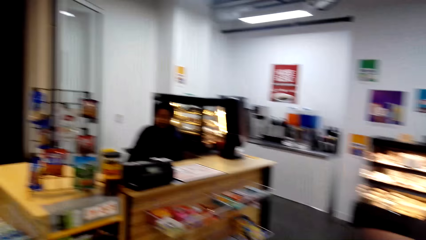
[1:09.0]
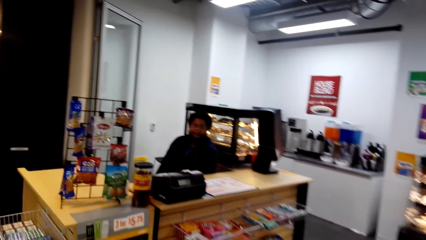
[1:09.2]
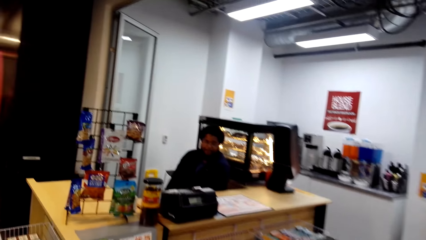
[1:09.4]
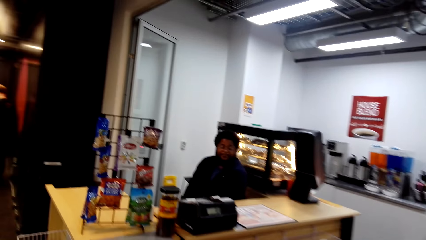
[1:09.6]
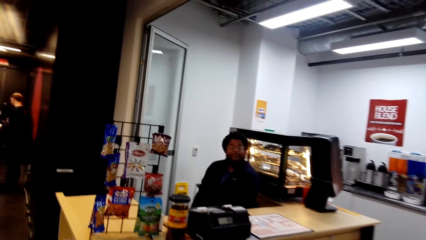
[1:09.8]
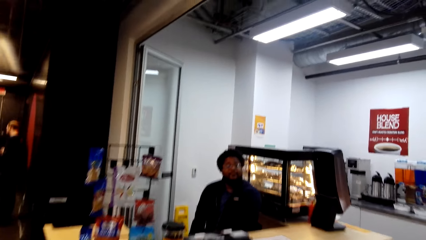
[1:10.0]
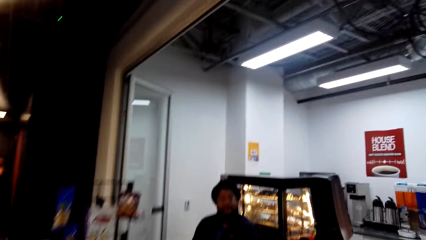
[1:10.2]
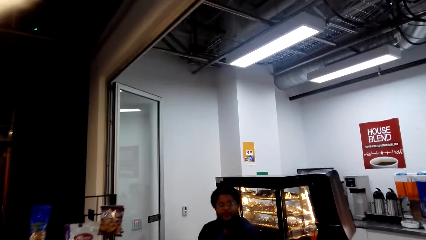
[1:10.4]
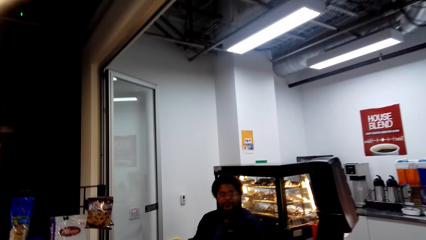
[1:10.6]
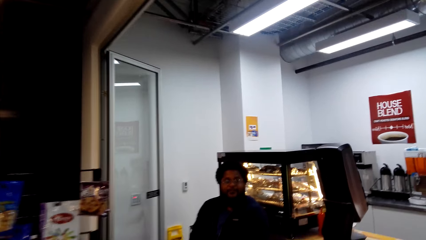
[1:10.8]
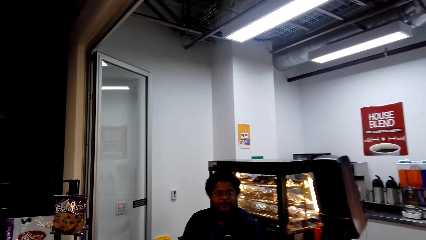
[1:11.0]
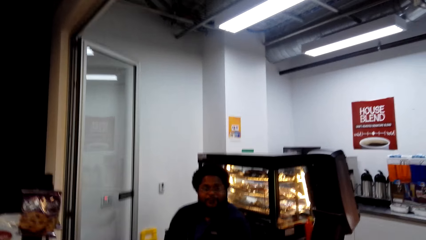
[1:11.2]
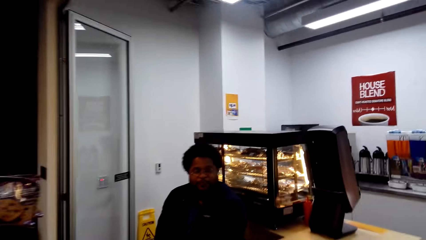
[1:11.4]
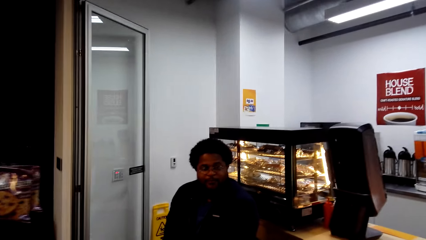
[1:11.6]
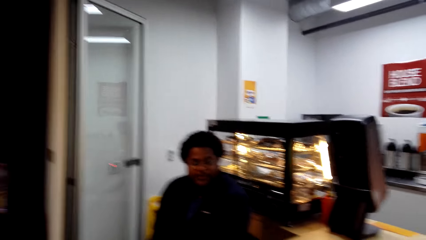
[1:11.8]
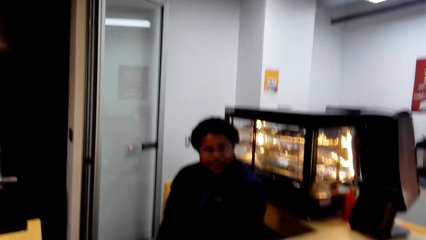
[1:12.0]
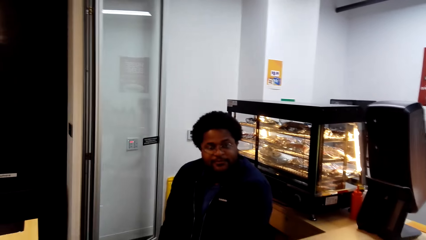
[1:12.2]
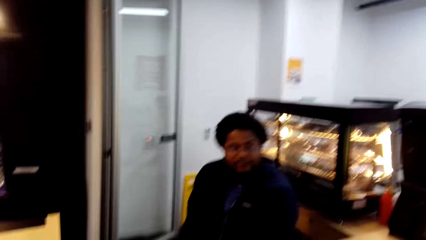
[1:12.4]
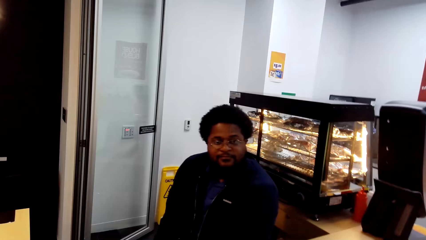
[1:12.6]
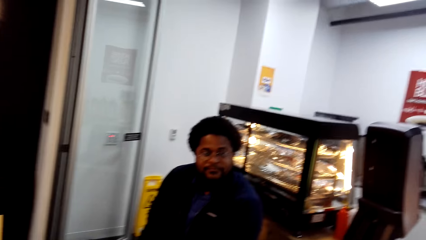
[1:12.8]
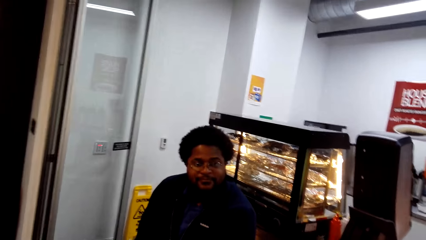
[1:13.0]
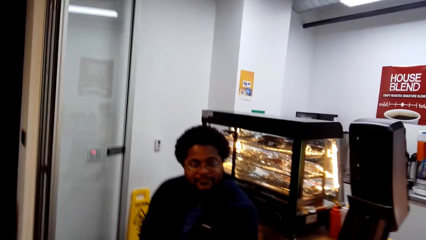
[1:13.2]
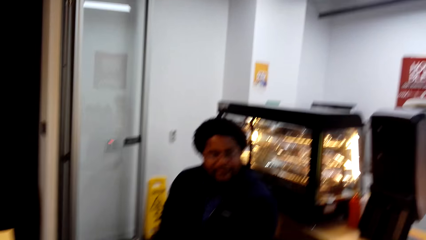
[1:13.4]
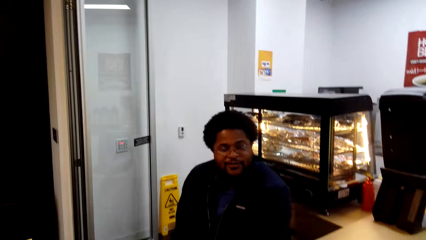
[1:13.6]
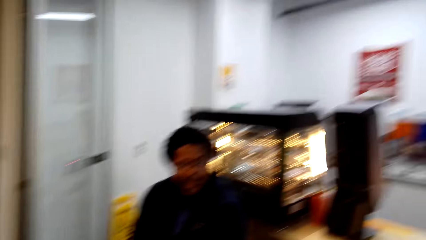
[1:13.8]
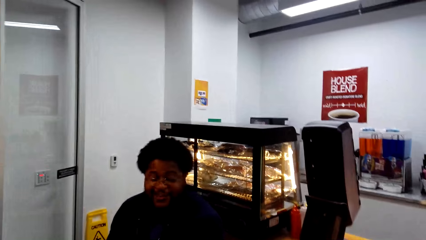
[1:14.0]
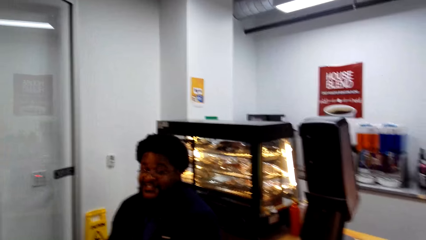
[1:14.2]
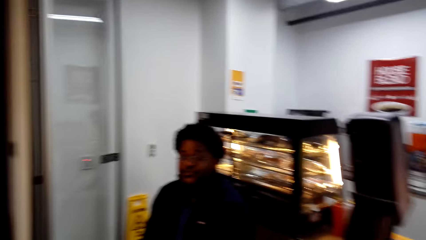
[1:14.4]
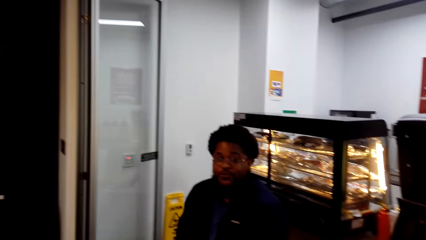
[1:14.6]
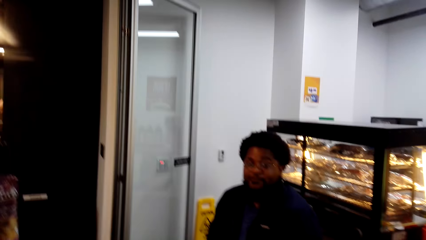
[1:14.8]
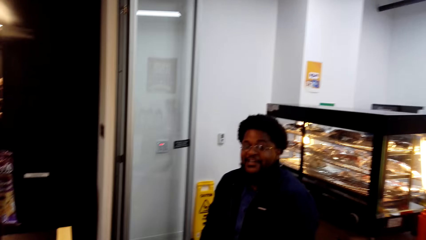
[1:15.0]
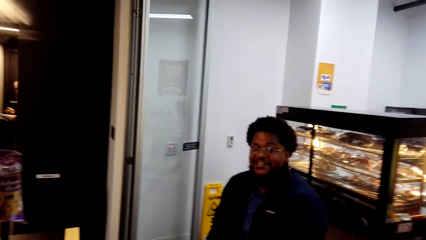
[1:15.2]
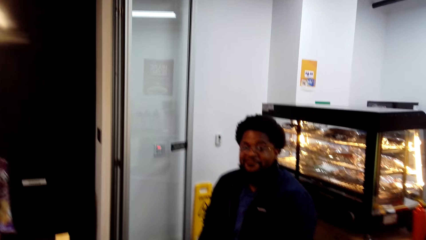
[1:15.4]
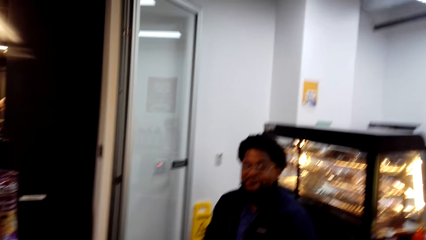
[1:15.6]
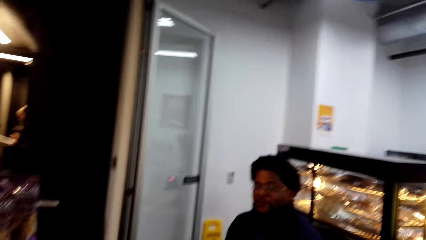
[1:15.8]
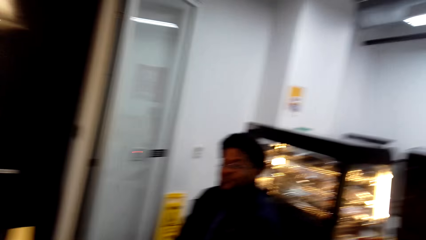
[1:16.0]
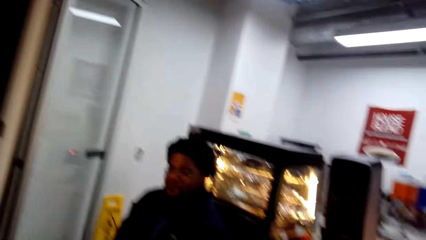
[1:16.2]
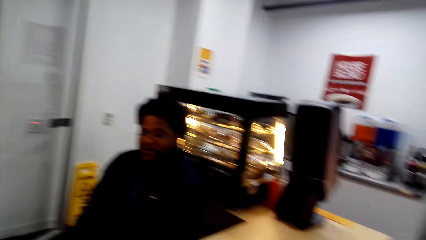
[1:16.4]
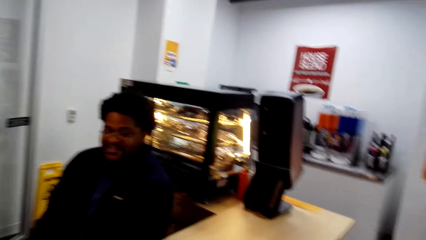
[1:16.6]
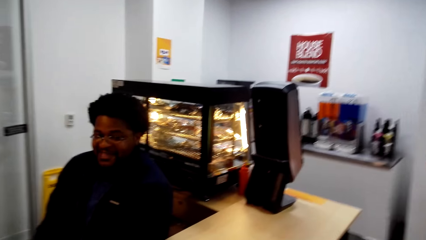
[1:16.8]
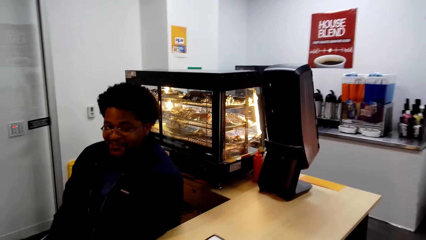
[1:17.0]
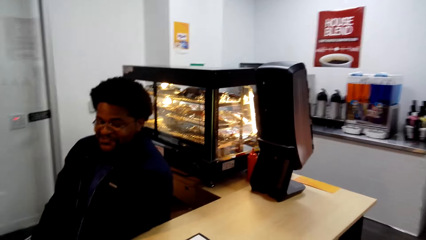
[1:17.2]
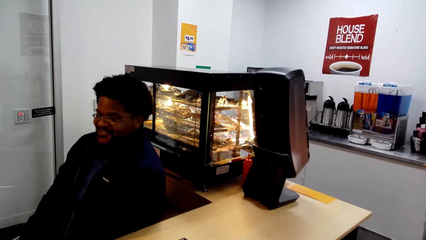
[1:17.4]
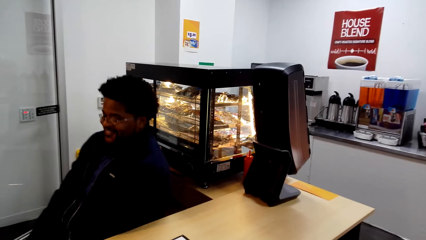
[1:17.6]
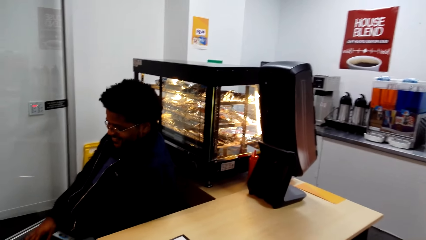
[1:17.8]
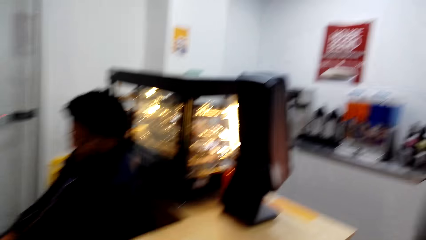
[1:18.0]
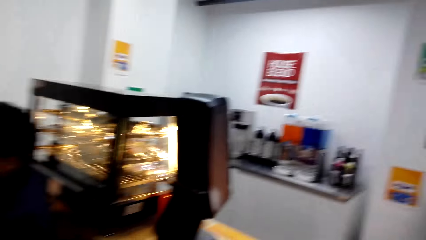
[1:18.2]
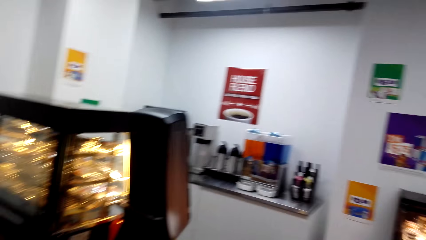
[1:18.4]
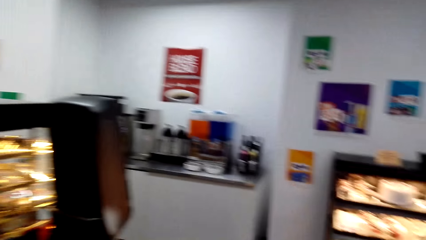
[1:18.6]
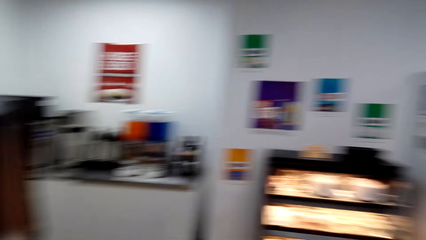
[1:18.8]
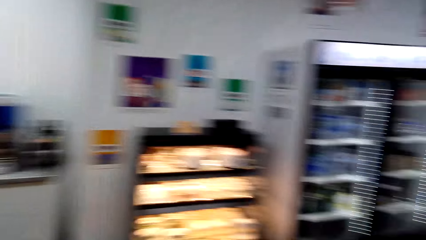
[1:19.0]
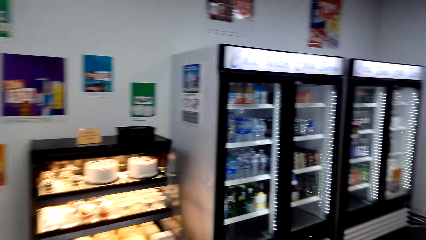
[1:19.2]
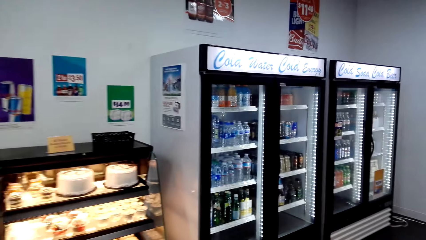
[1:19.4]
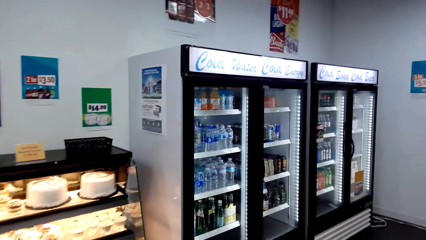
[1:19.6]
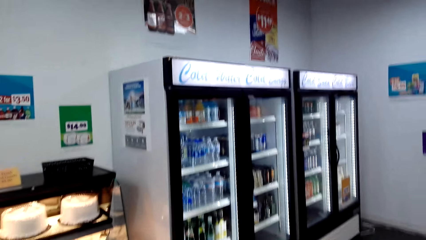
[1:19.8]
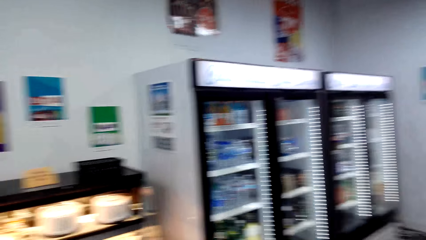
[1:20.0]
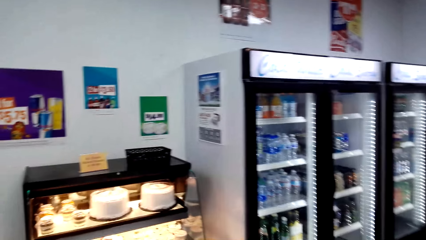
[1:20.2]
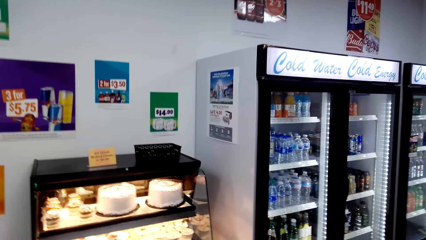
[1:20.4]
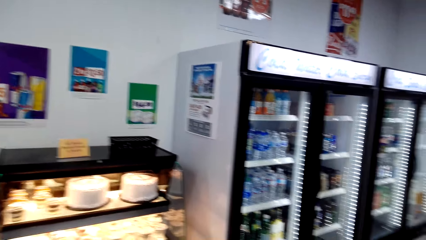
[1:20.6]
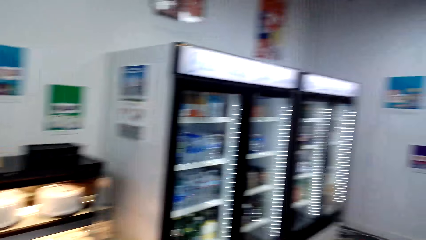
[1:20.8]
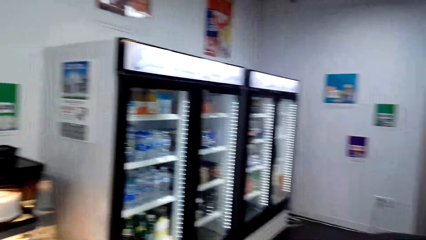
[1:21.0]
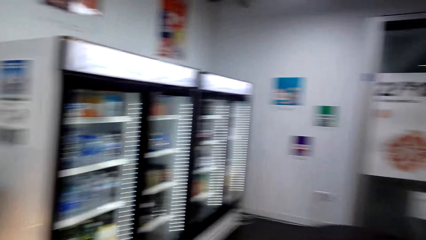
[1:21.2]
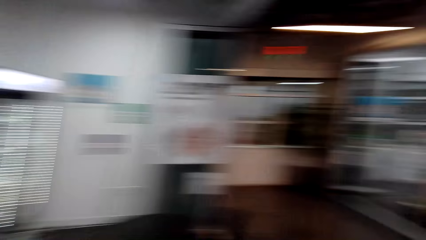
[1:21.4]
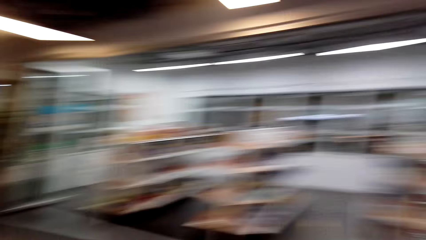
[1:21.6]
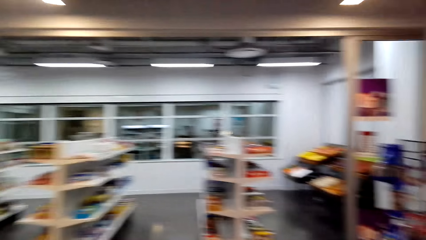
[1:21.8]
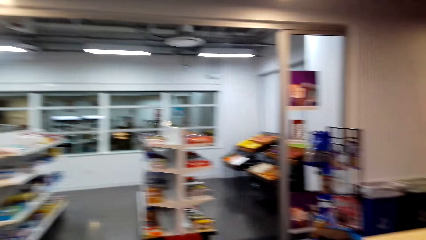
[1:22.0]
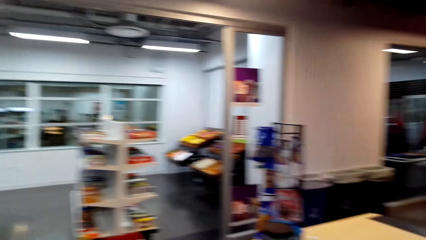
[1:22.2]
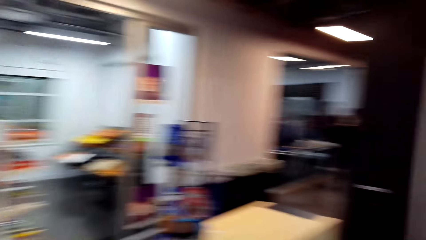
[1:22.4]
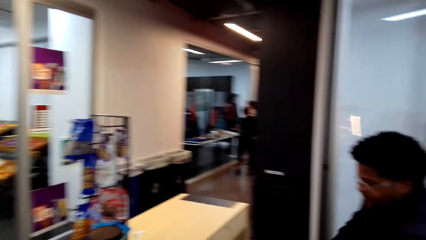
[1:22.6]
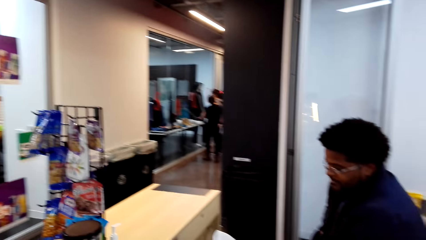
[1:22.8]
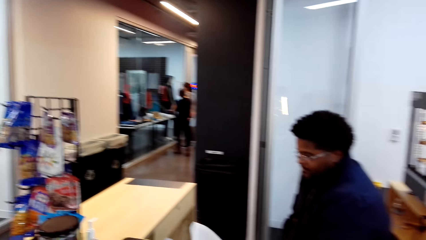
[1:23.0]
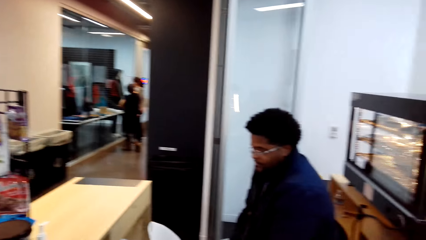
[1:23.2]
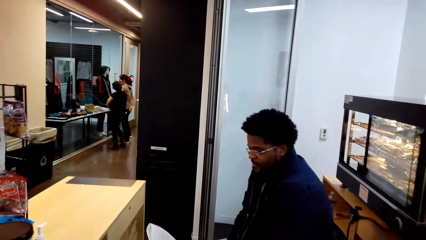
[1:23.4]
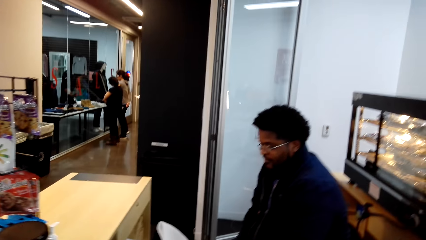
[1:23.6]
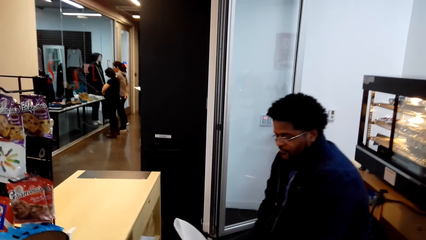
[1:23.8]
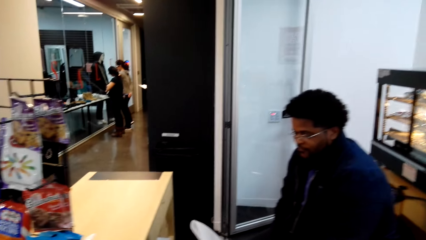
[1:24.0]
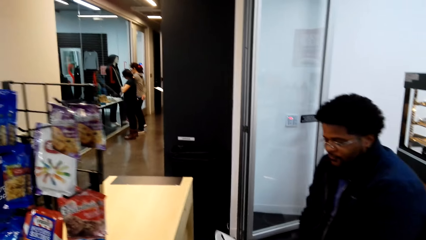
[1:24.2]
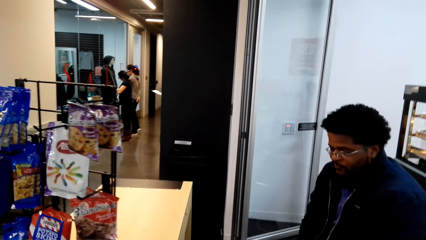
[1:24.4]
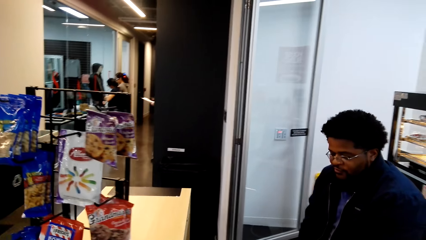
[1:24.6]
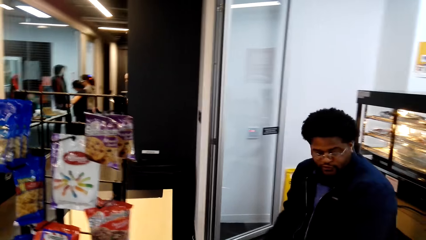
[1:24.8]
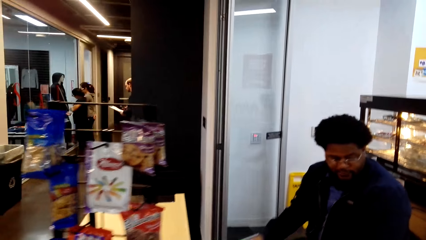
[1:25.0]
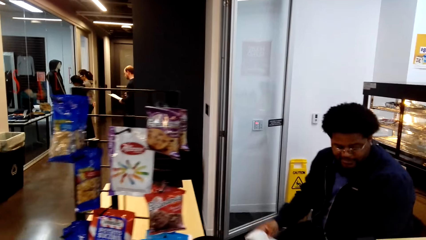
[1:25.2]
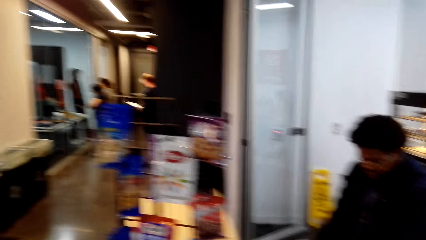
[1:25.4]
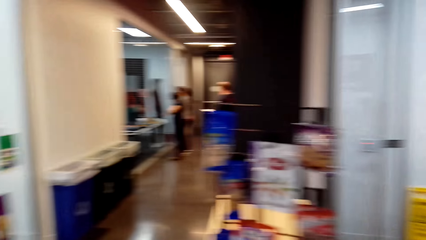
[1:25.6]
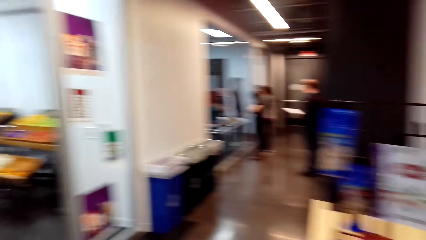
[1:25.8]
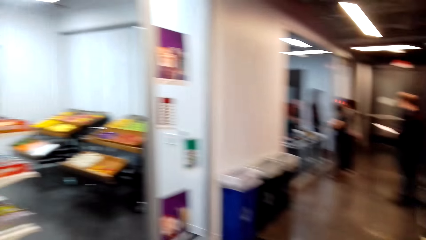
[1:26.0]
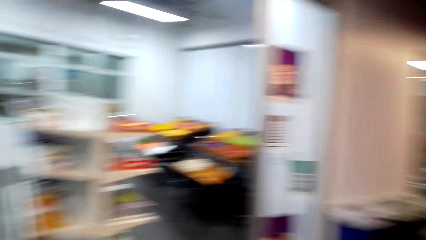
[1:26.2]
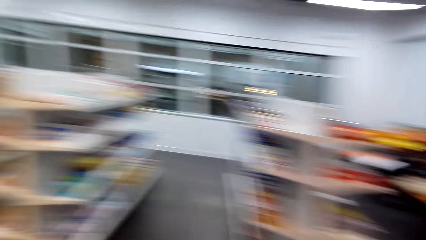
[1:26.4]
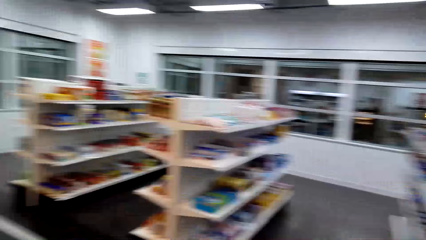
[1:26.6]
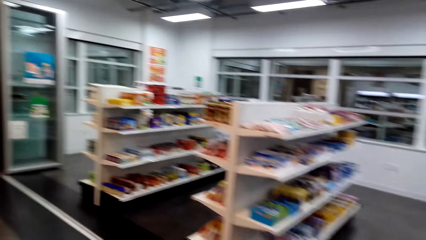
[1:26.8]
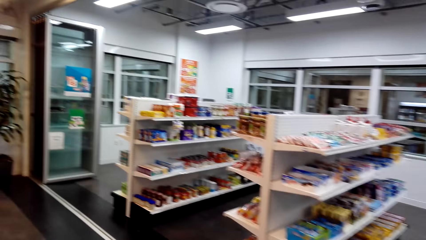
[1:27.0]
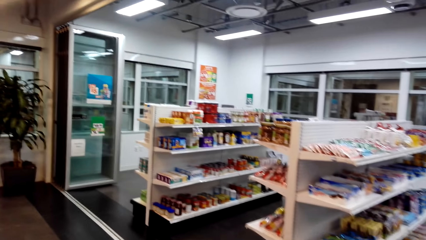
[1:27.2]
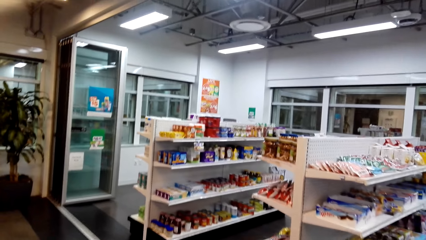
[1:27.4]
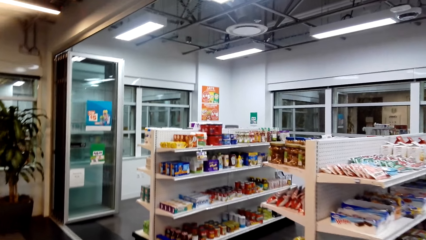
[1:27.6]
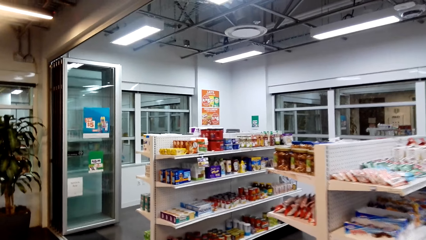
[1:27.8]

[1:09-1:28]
The camera wearer converses with a man. They laugh. They walk around the supermarket. They converse with the man.
